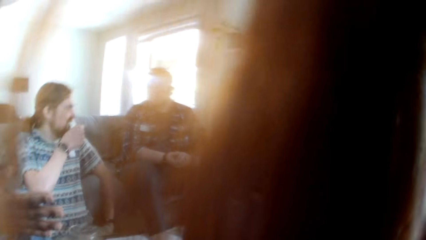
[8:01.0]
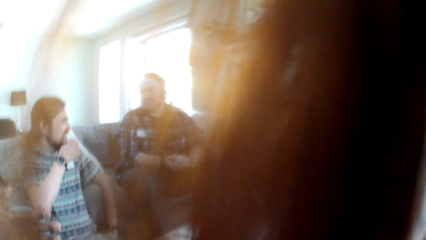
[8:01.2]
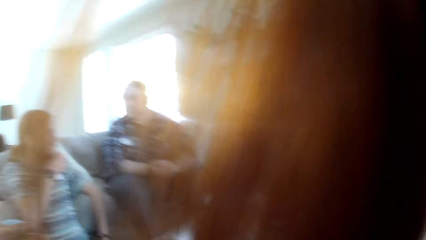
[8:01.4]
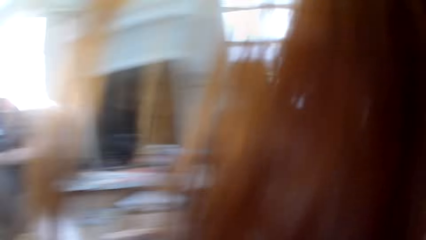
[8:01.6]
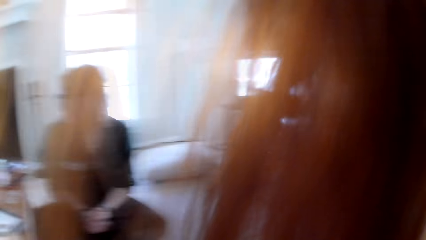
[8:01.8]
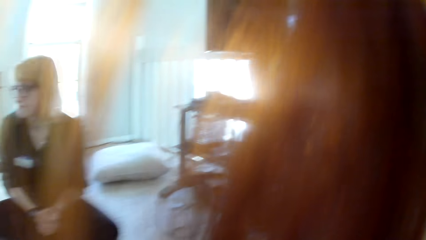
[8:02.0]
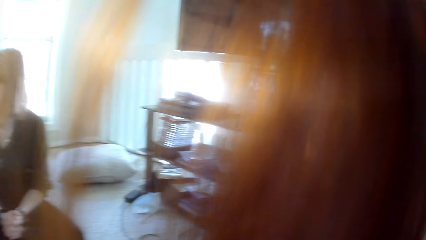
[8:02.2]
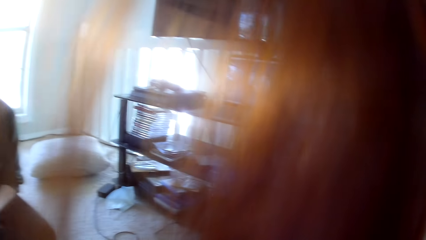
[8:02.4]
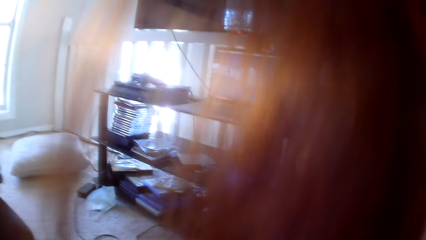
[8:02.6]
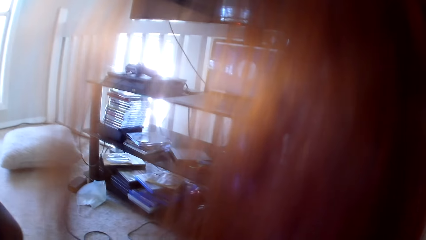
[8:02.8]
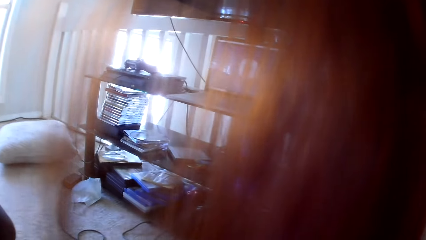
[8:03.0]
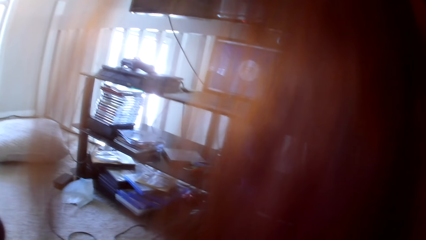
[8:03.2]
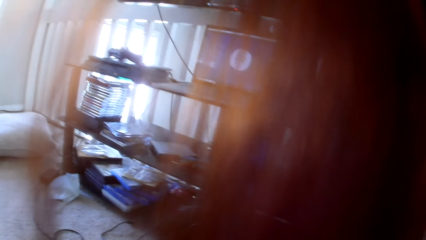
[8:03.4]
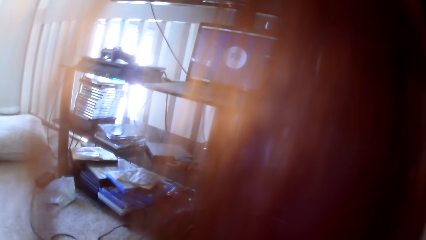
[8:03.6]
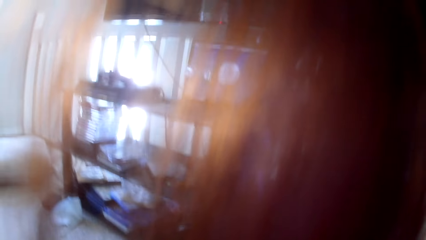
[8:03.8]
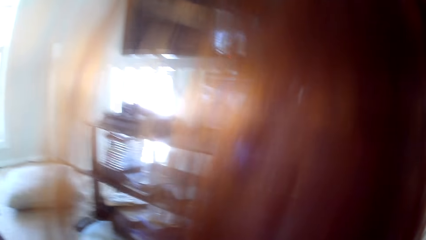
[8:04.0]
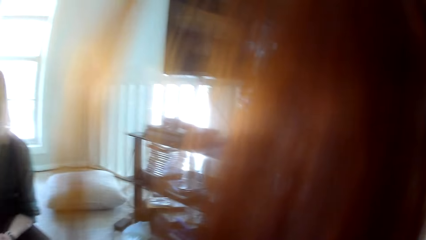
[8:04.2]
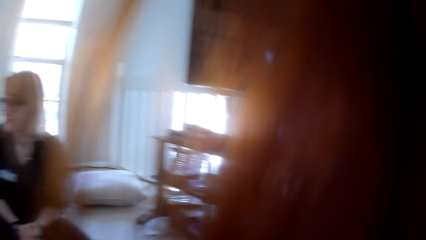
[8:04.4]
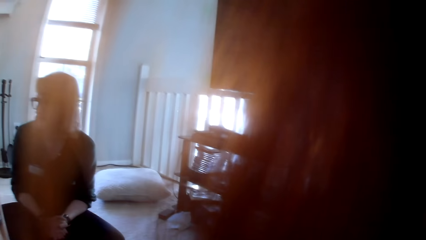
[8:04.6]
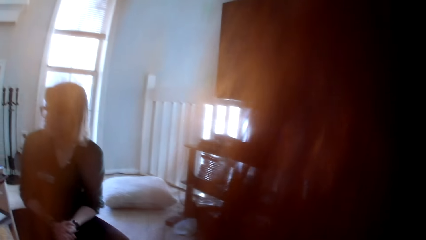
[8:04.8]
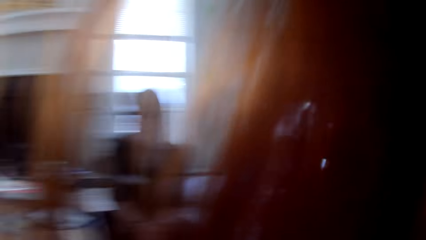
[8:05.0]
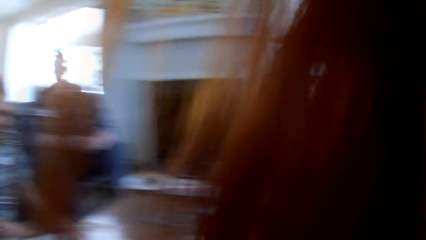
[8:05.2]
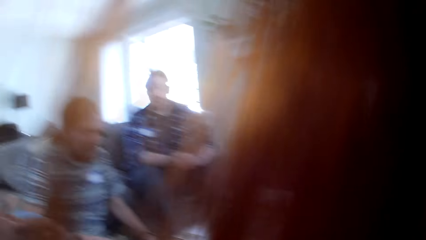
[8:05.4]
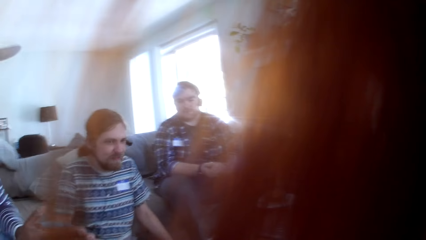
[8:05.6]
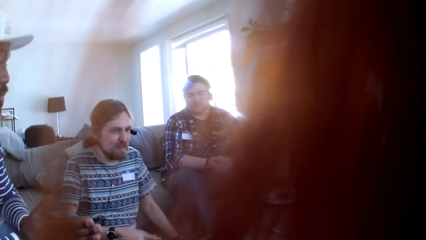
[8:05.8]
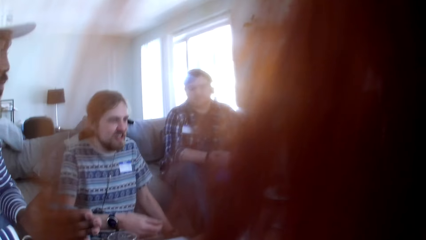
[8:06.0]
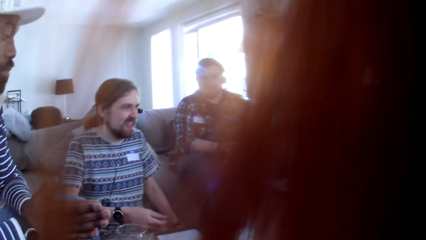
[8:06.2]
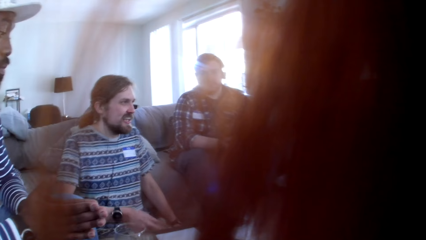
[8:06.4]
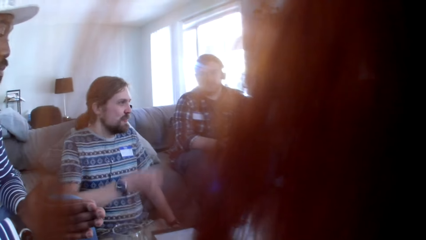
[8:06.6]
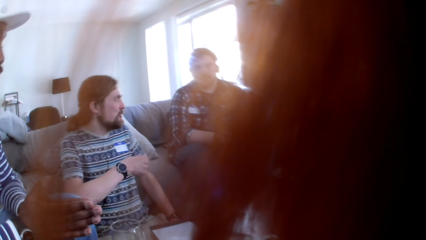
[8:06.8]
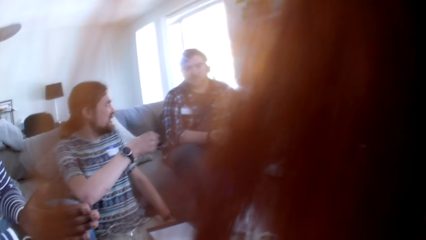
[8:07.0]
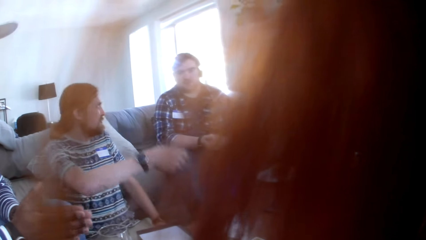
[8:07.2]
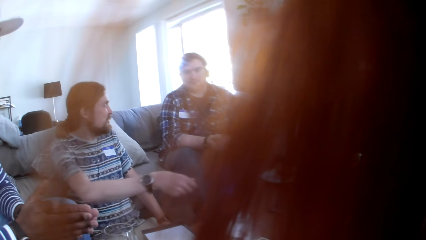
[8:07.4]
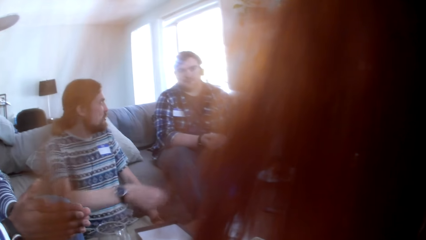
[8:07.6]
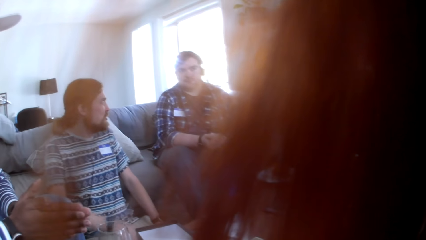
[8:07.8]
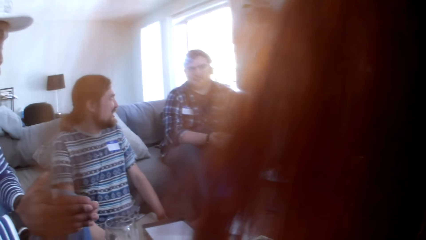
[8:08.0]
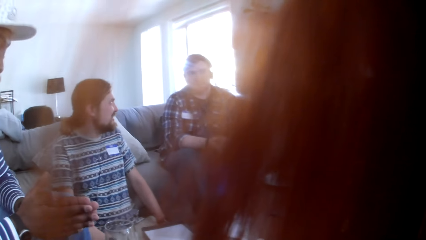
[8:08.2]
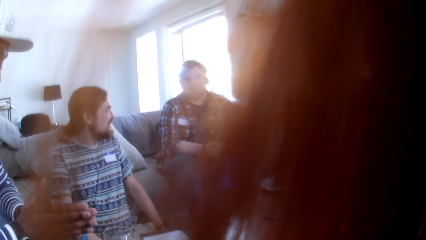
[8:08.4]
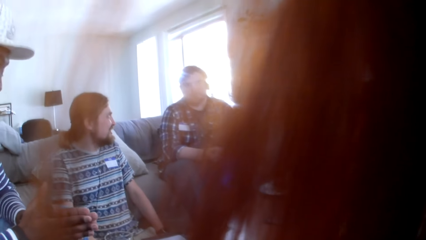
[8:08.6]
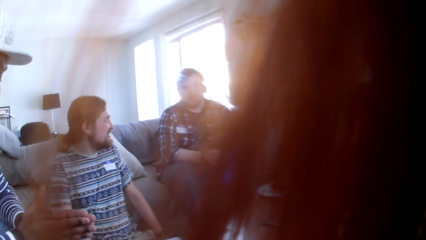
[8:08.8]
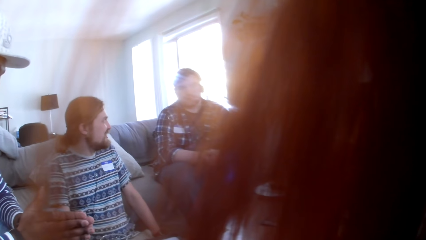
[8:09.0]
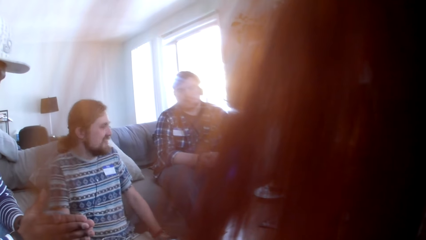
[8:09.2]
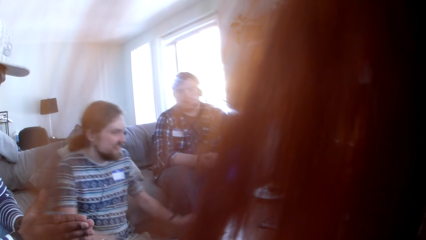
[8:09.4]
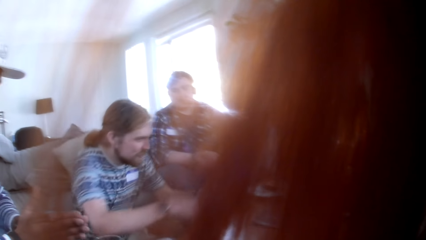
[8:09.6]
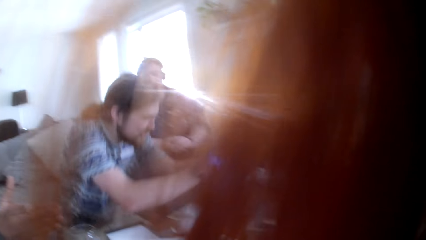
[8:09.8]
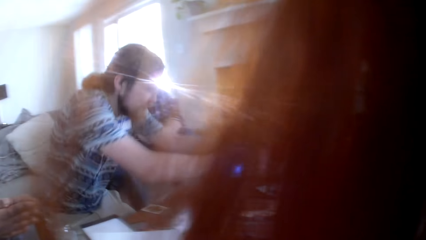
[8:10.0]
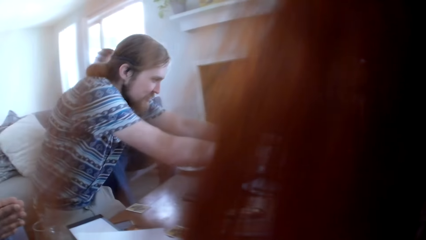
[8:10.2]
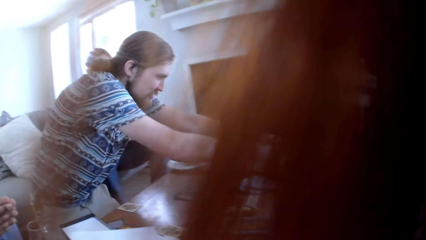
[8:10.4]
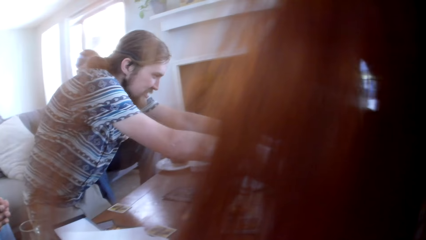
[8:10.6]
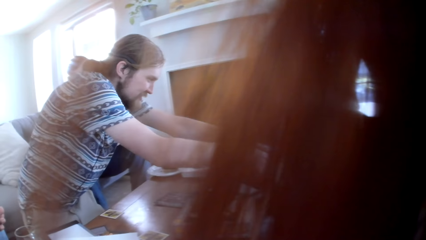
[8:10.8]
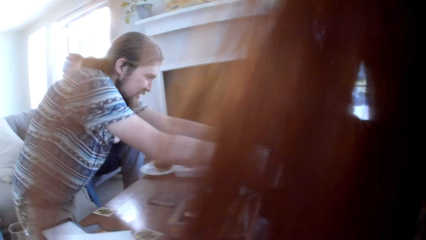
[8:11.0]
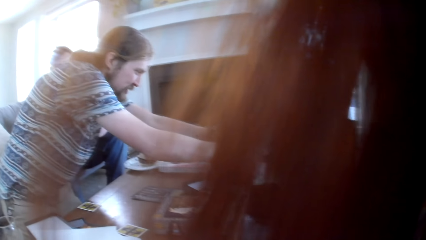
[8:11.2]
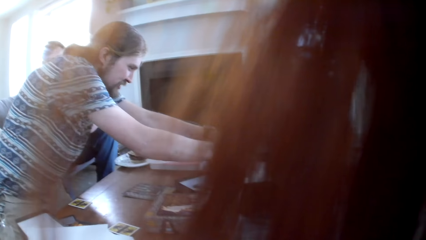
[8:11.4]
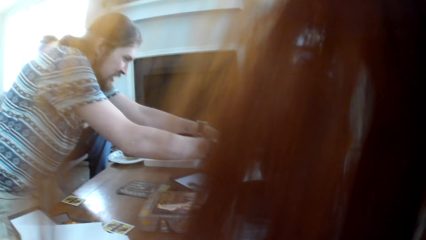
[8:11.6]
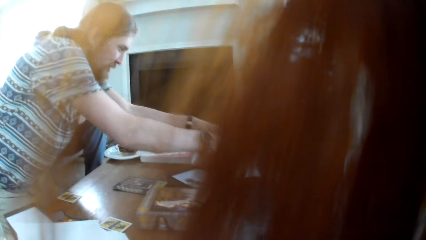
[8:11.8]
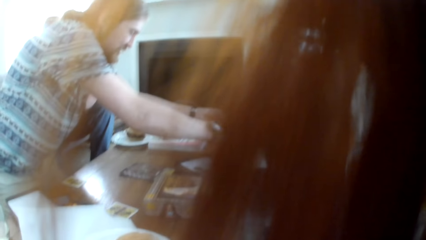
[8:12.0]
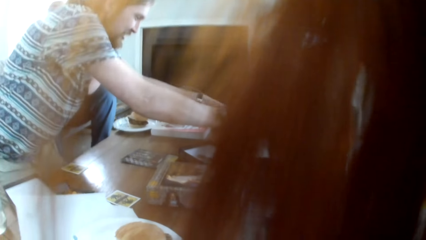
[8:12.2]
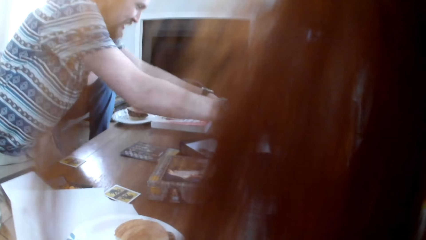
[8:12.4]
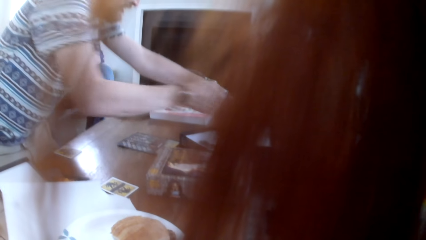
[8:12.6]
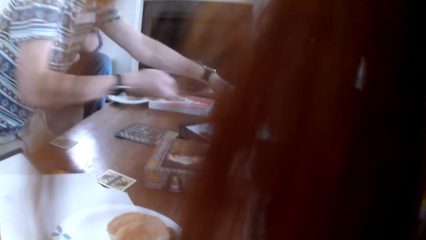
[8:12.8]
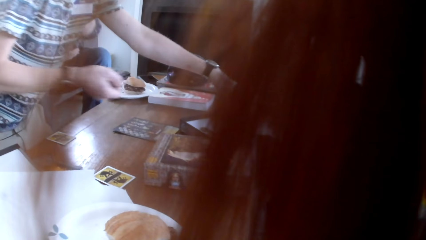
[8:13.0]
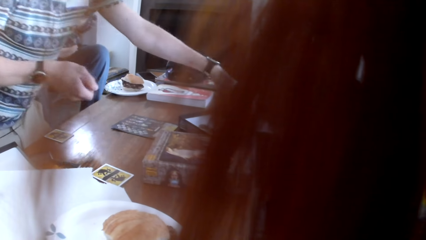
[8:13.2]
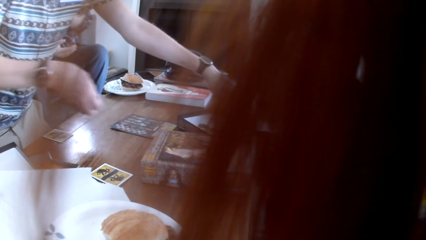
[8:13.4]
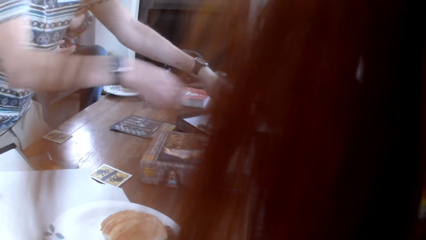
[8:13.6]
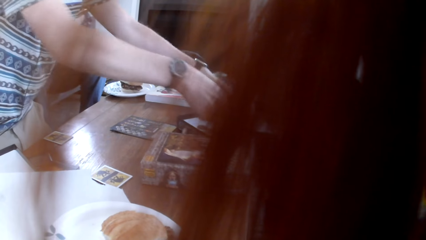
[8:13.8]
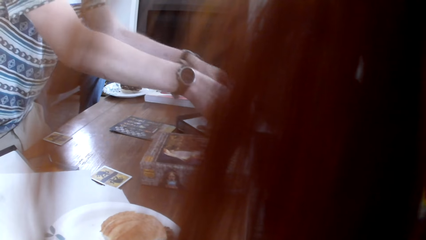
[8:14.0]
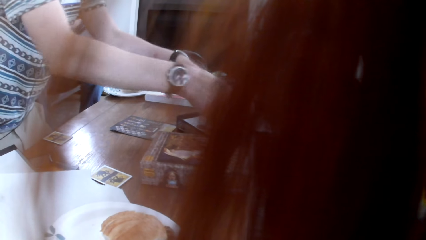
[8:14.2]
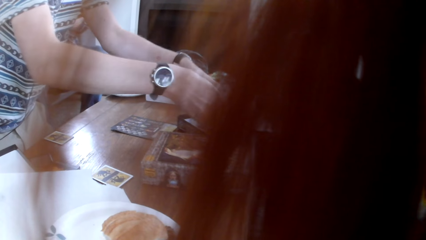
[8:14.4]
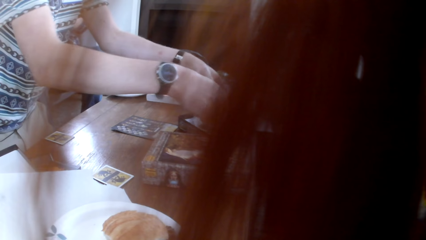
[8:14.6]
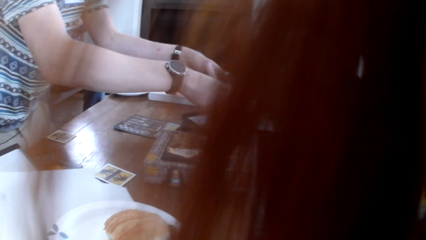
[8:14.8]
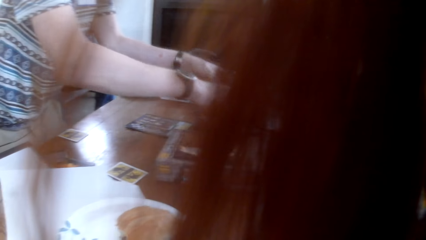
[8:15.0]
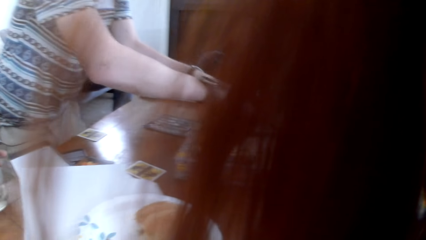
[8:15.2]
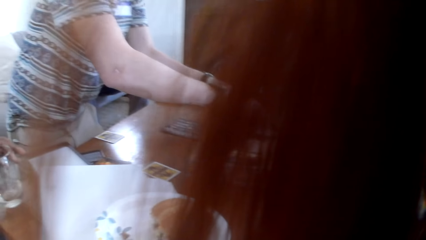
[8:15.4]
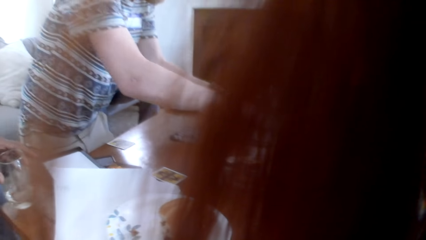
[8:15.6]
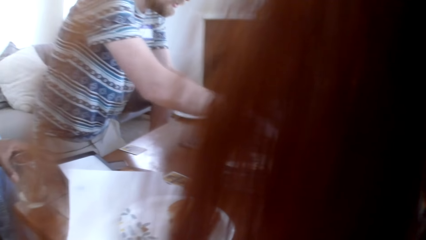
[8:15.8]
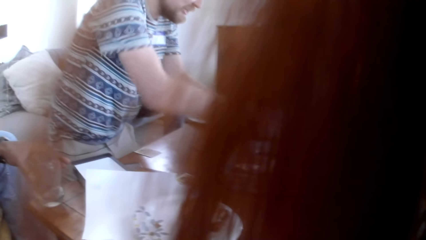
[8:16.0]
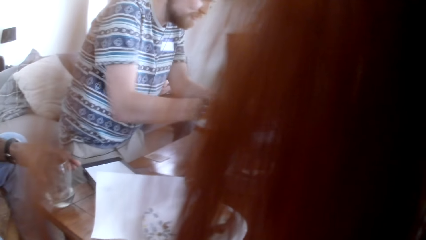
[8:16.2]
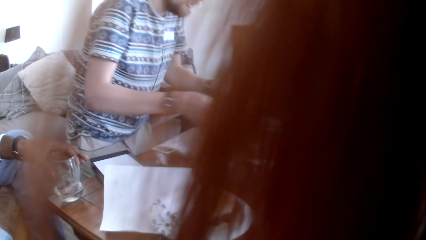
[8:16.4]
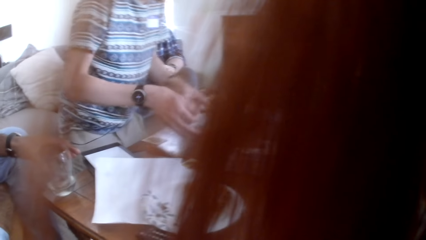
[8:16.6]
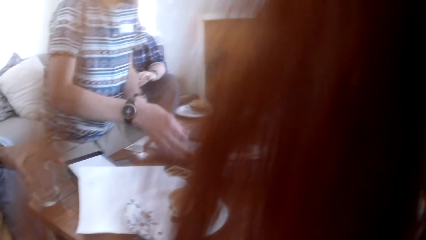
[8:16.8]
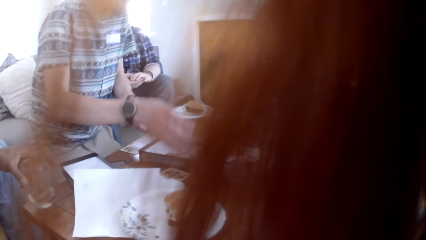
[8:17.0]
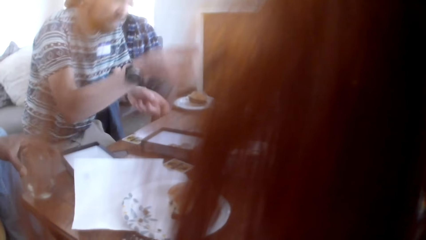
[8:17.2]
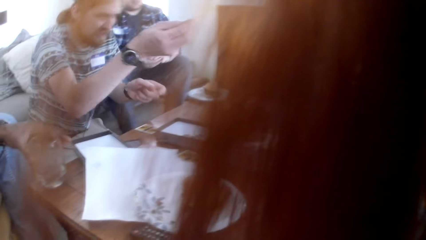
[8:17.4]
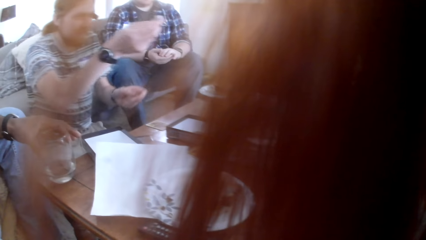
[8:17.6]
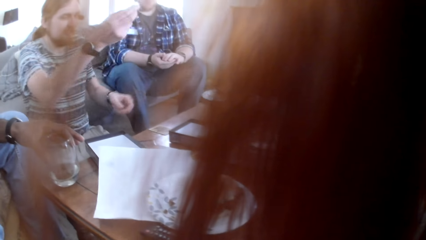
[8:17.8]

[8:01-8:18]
The camera wearer looks around. A man converses with another man. The camera wearer stares at the men. The first man touches something on the table. The first man takes something from a woman.
